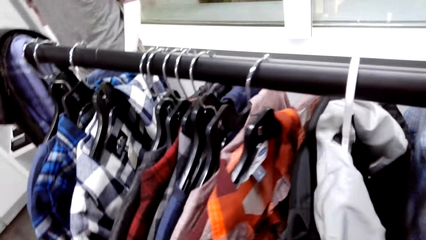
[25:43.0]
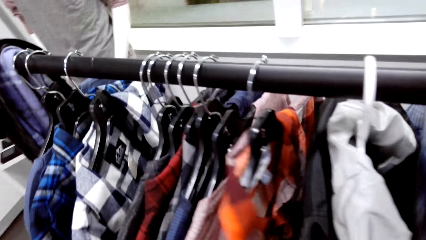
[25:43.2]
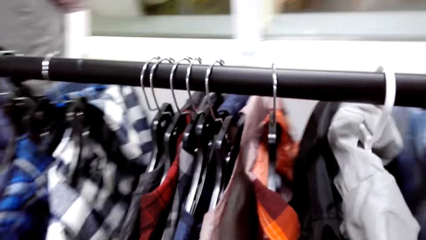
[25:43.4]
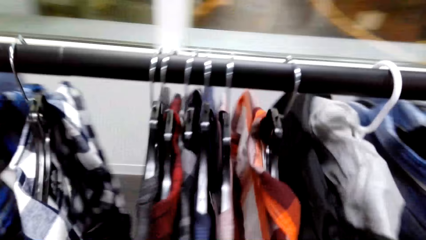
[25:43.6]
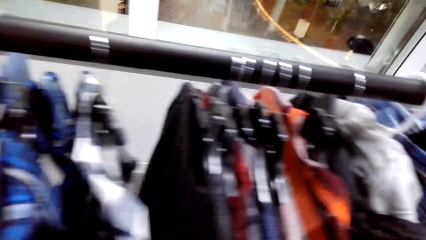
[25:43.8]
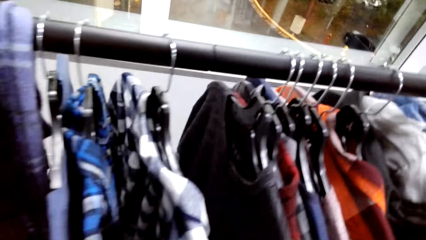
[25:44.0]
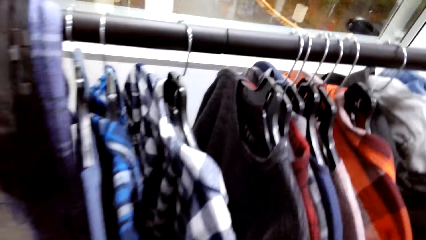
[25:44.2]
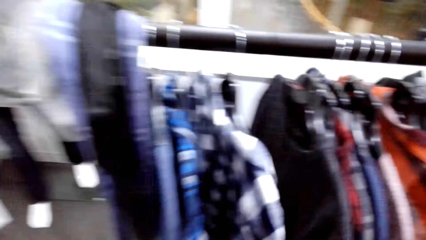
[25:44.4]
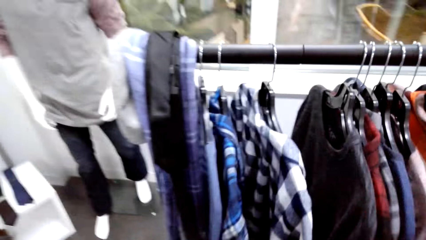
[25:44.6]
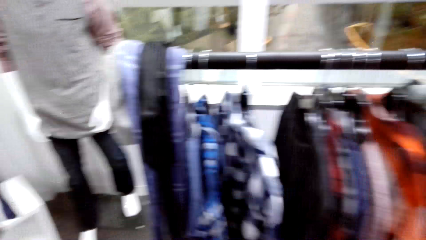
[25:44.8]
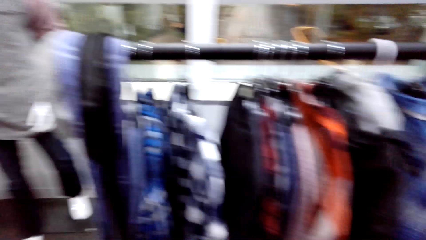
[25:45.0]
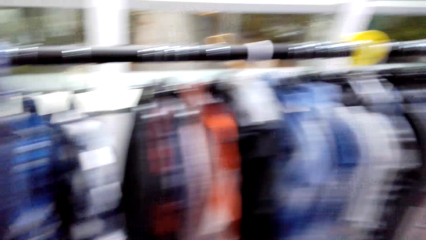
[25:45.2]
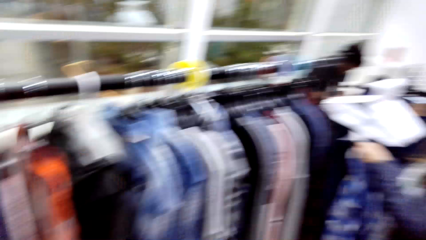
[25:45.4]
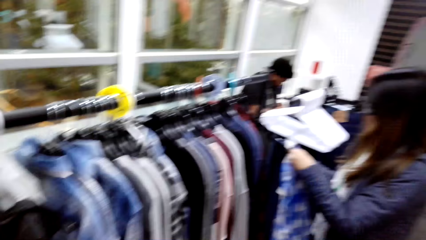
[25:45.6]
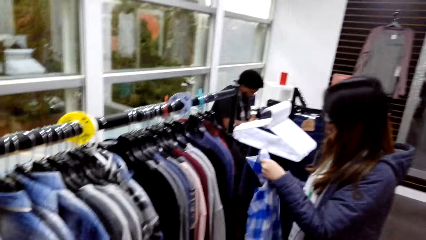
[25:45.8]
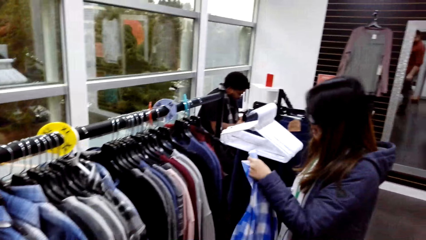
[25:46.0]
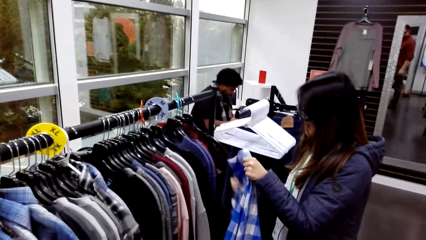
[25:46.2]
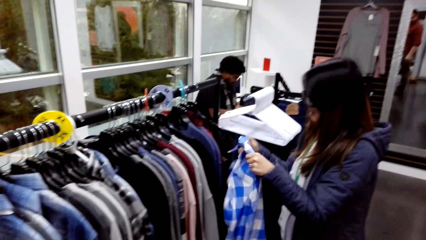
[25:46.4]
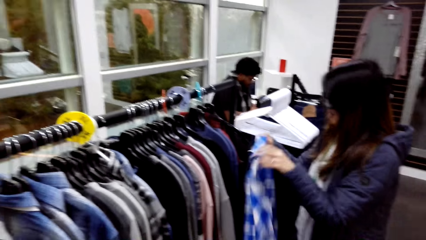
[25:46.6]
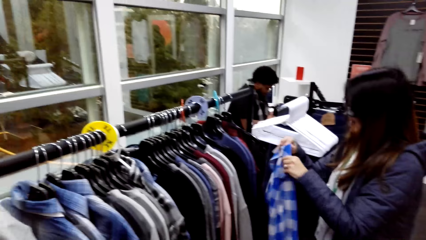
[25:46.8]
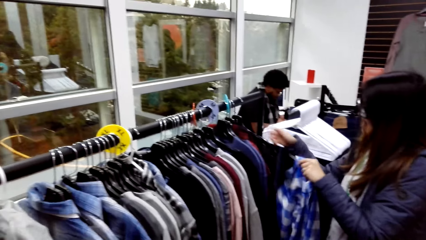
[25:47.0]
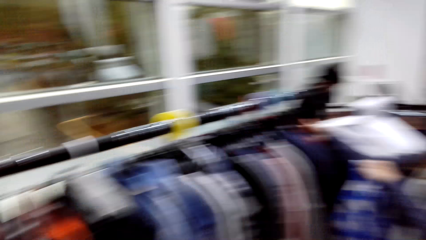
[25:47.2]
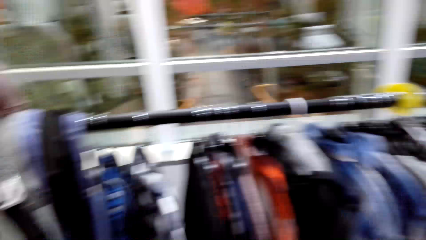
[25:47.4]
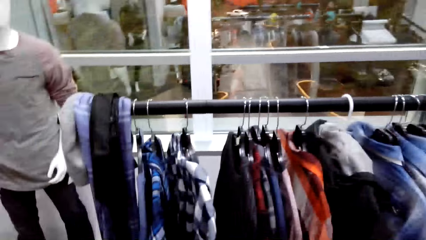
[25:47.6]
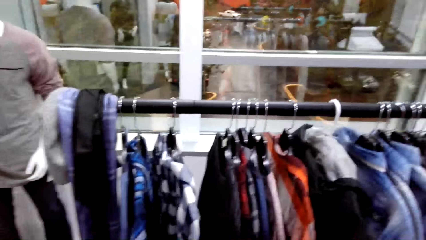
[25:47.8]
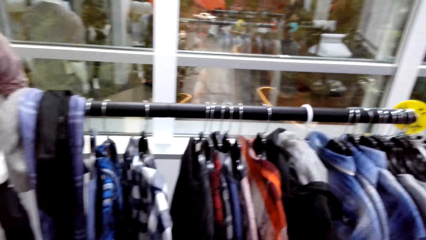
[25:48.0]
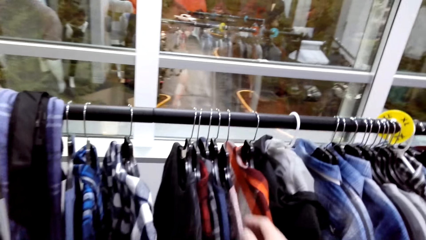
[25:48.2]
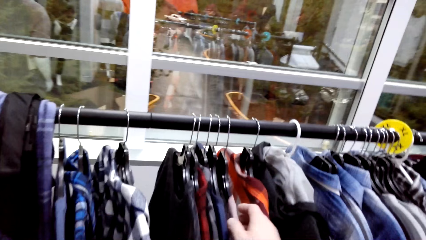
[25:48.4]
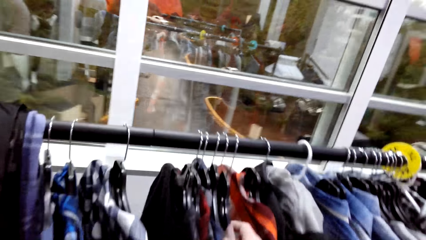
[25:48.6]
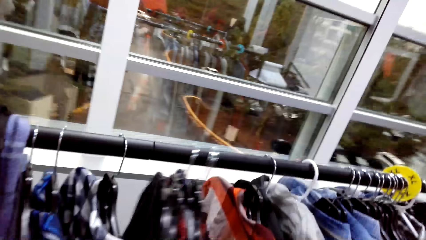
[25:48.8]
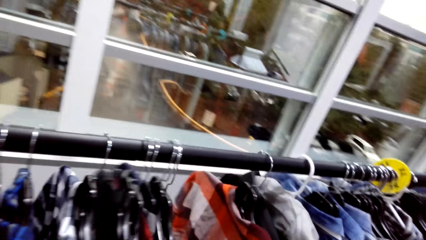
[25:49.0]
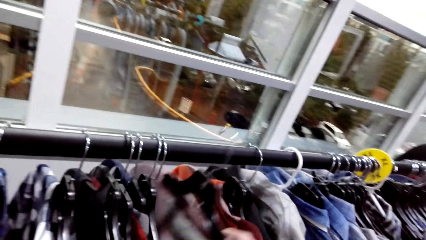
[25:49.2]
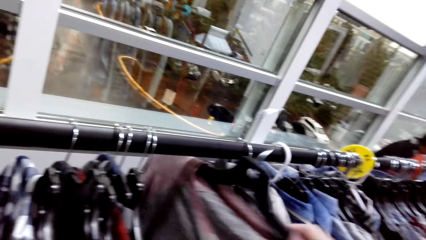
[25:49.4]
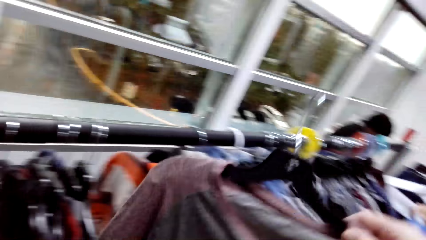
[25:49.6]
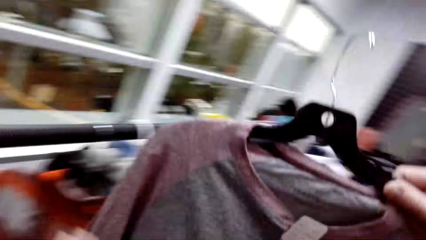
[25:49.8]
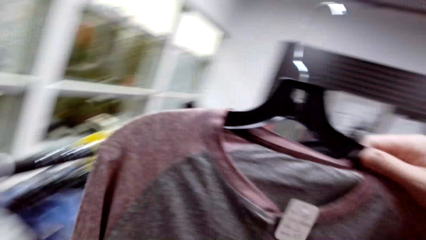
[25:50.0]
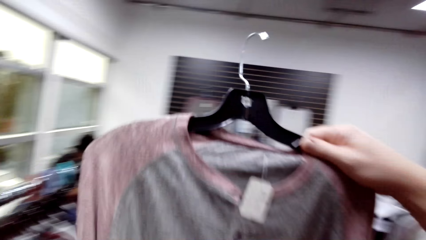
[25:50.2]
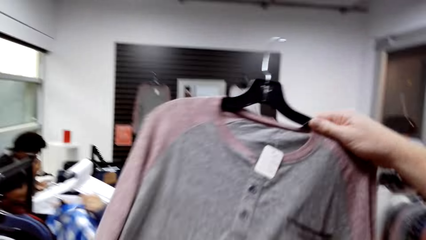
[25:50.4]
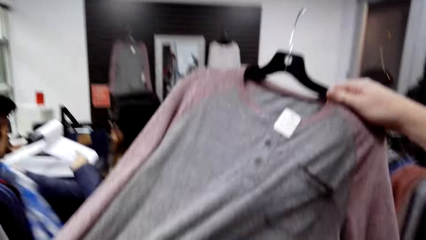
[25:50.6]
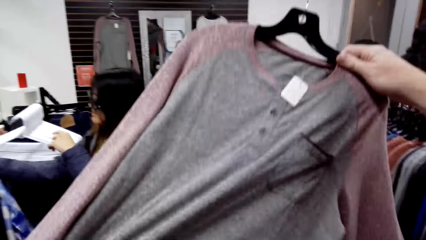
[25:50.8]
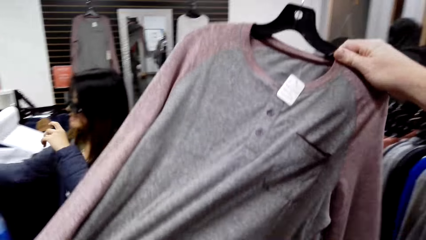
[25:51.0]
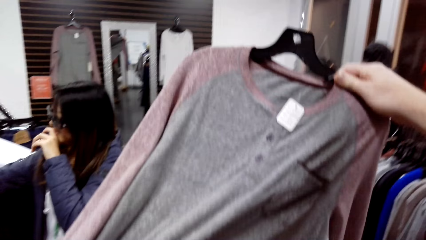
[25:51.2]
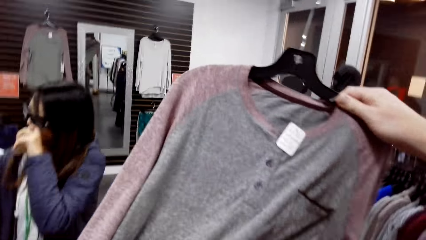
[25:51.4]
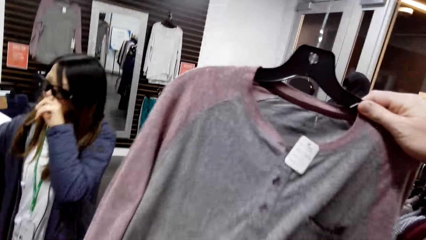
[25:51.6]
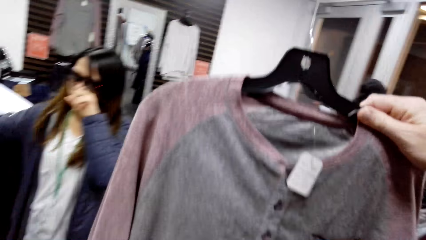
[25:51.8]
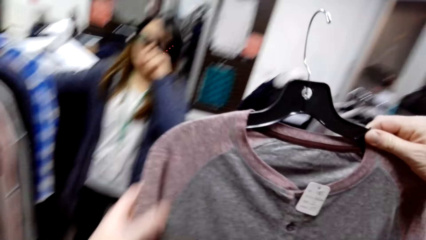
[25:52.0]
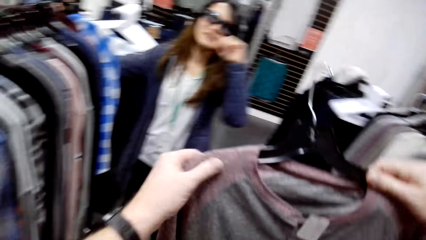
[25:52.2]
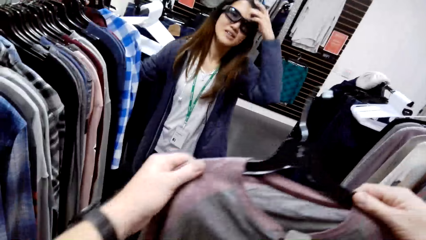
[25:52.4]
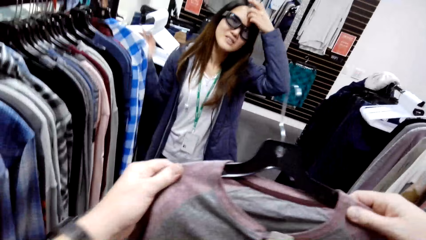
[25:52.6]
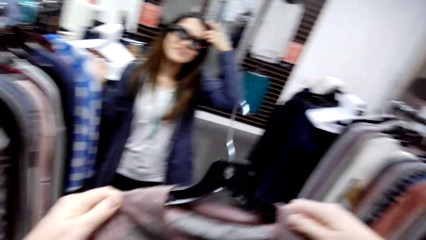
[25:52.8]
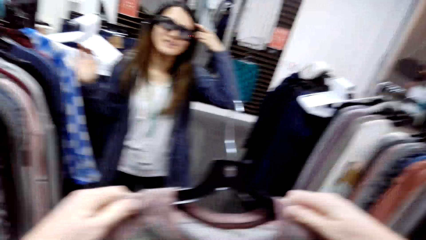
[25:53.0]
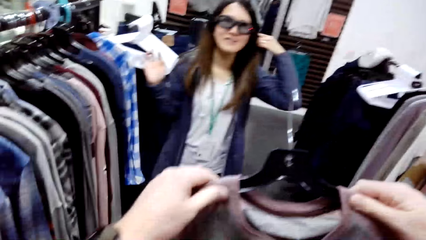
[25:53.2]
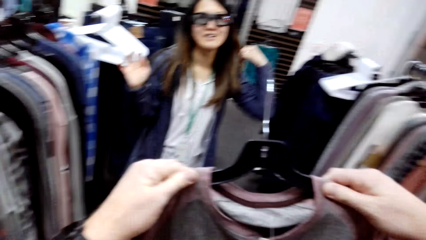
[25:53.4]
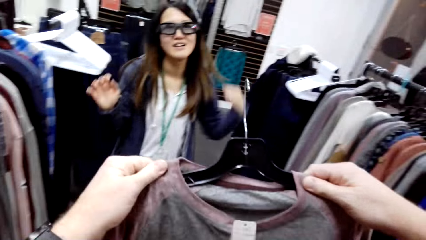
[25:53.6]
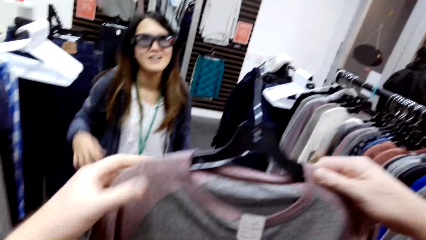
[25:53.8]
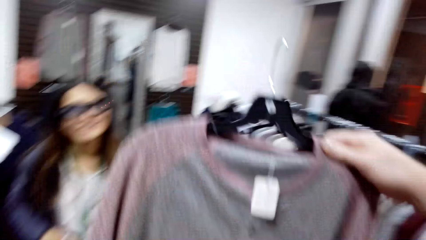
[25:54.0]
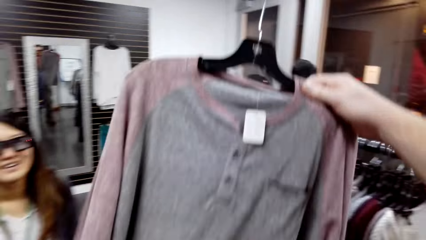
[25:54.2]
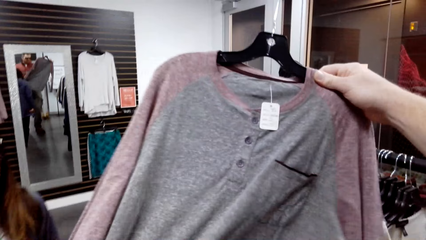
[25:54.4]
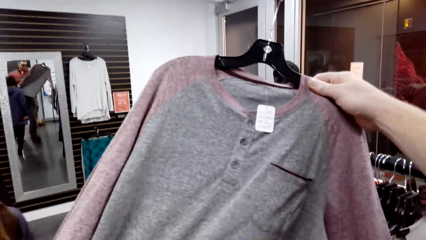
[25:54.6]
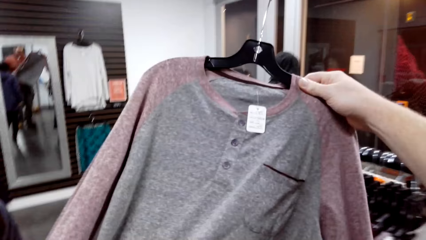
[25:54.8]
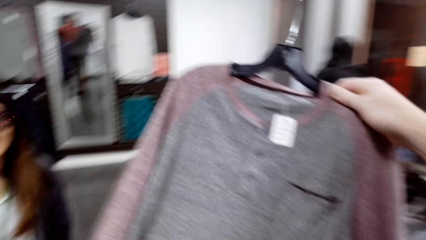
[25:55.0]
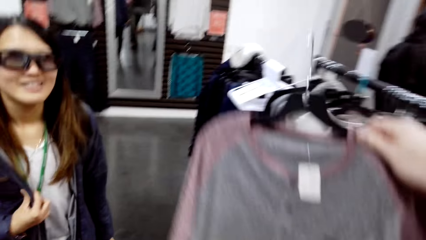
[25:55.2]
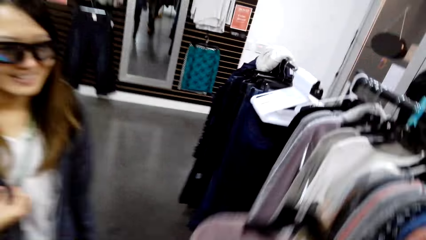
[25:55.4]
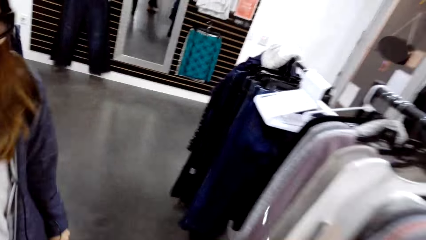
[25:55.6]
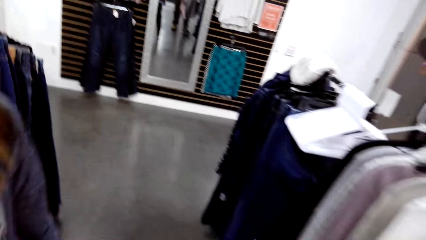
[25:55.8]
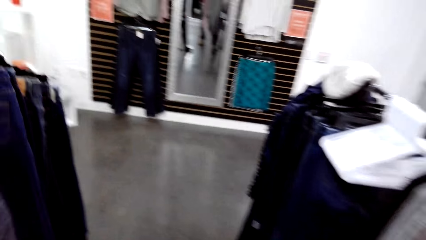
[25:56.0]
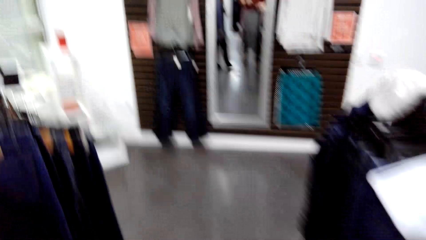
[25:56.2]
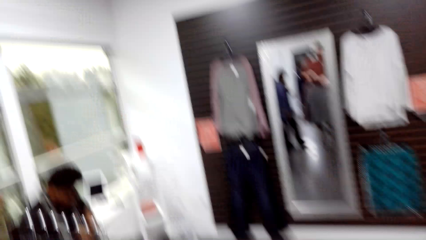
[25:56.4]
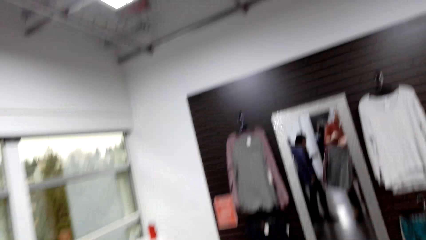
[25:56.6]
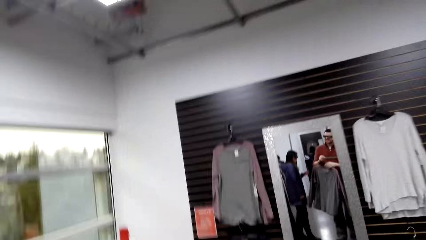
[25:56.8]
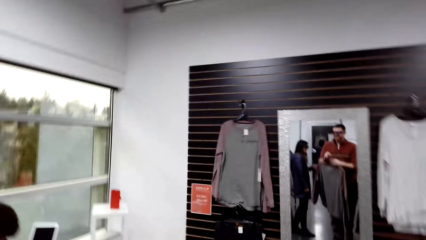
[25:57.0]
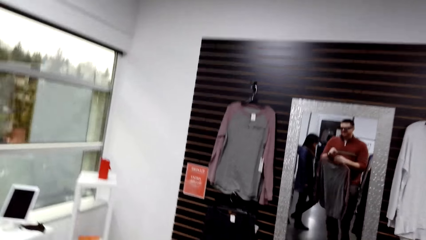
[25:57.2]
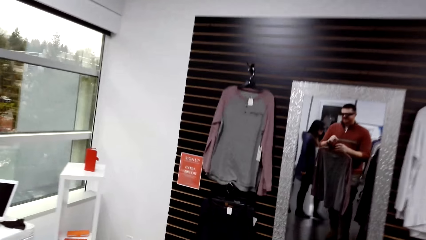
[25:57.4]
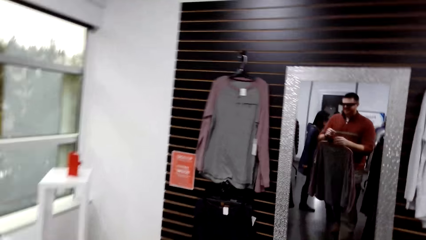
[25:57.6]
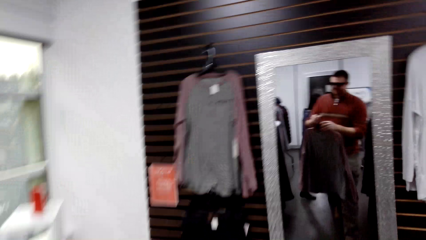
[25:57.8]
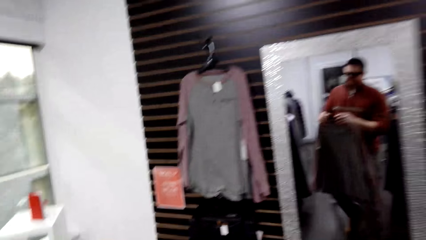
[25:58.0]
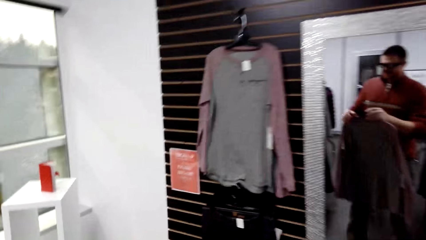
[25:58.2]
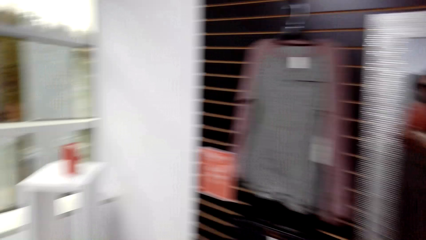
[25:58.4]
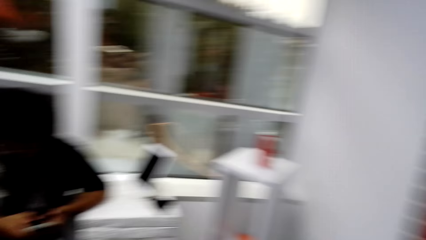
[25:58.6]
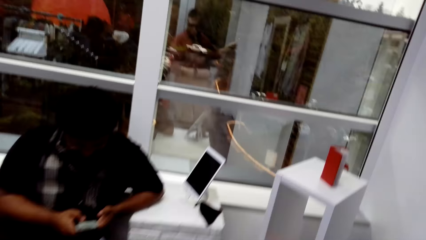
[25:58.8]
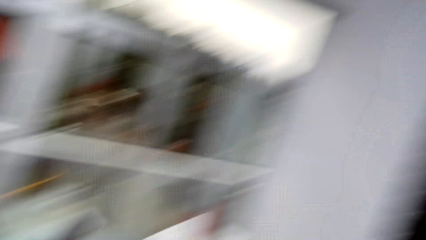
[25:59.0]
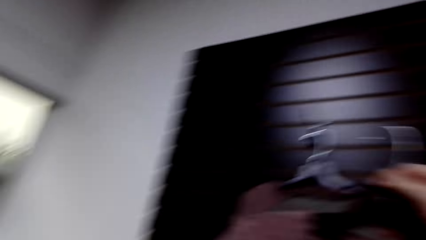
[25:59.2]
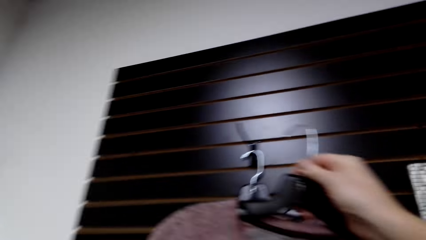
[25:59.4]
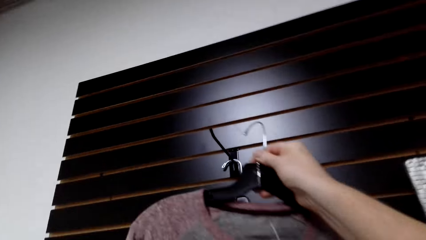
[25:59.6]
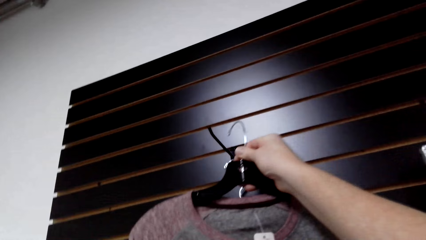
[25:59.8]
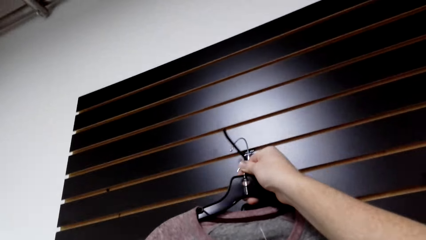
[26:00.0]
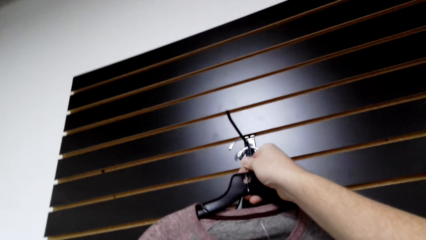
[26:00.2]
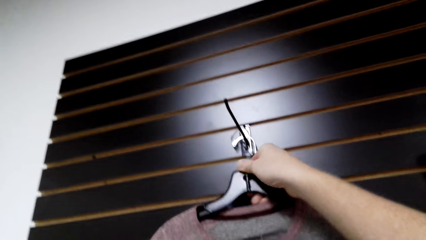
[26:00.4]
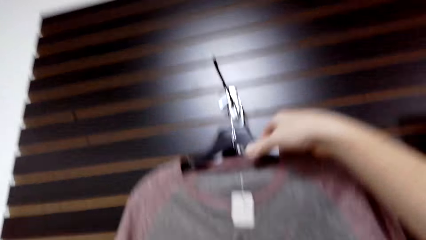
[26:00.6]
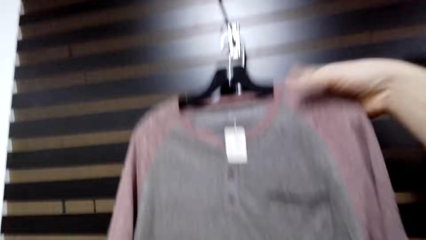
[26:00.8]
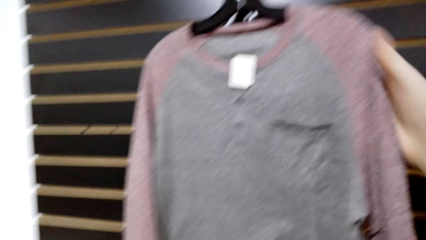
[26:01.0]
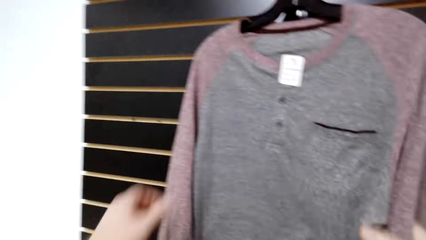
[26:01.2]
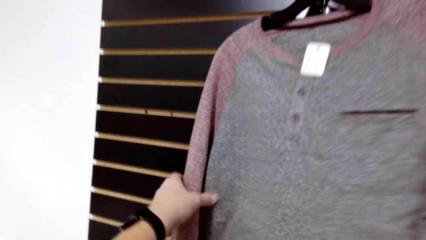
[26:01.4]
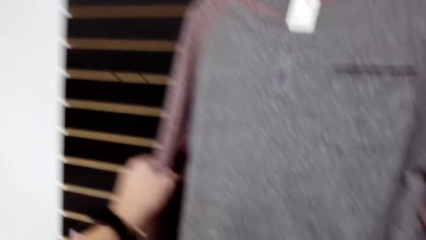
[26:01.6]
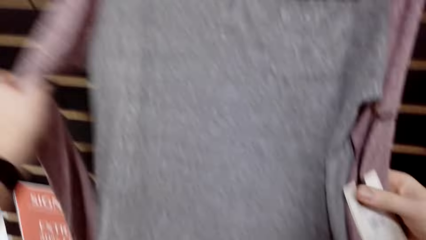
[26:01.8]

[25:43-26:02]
The woman puts back the shirt in the hanger. The camera wearer picks the shirt from the hanger. They look at the shirt. The woman touches the camera. The camera wearer walks around. They hang the shirt.
